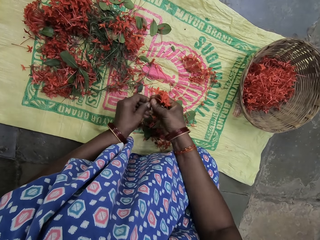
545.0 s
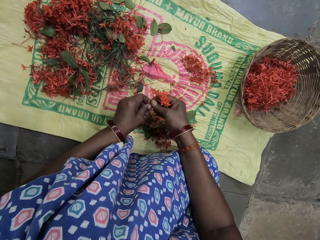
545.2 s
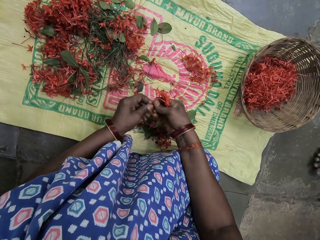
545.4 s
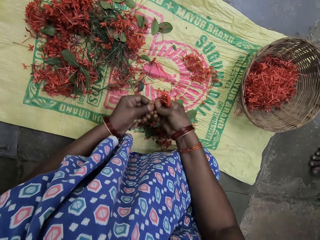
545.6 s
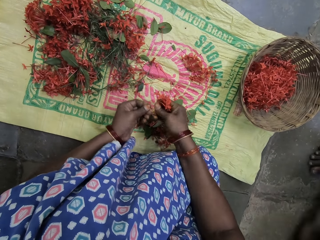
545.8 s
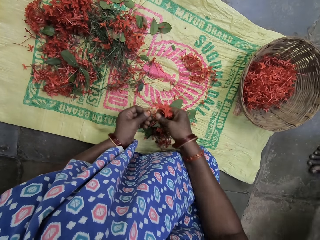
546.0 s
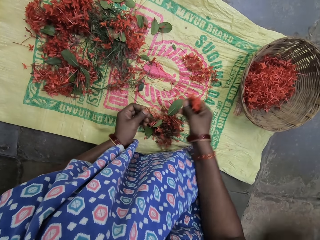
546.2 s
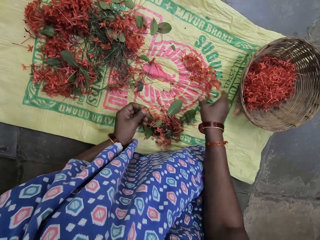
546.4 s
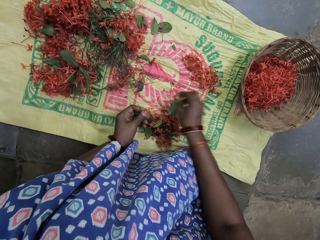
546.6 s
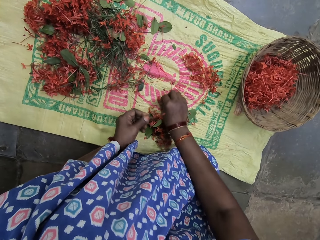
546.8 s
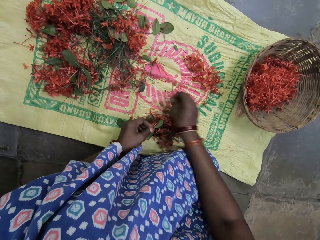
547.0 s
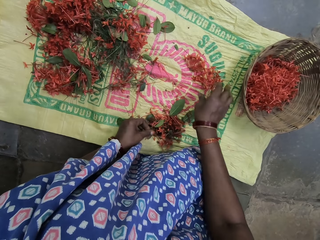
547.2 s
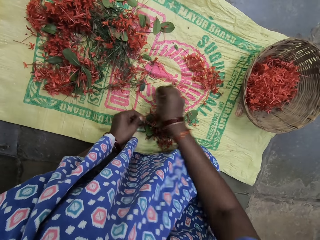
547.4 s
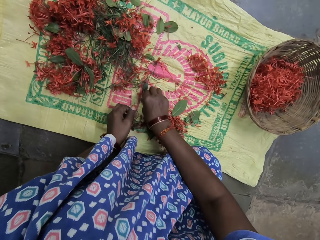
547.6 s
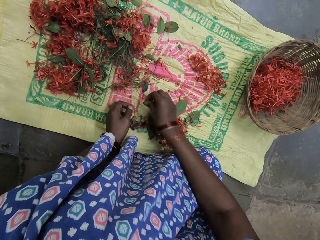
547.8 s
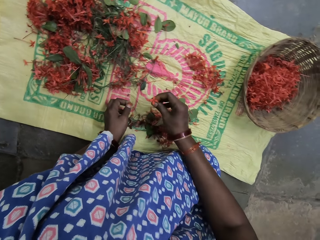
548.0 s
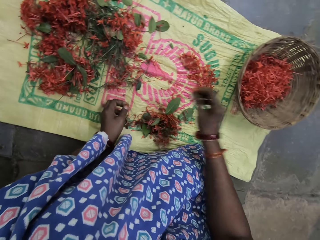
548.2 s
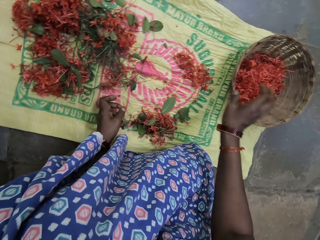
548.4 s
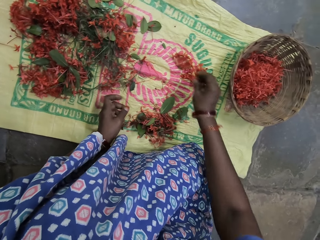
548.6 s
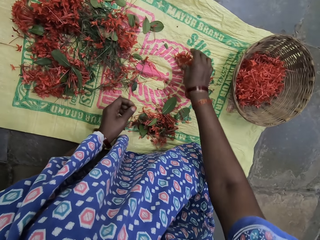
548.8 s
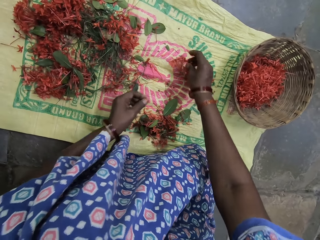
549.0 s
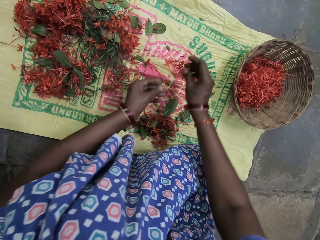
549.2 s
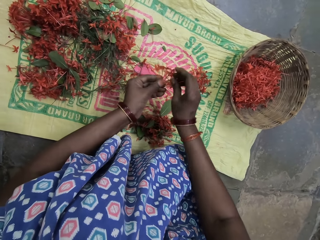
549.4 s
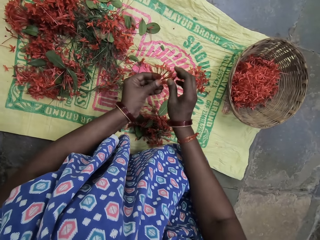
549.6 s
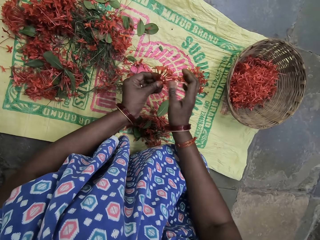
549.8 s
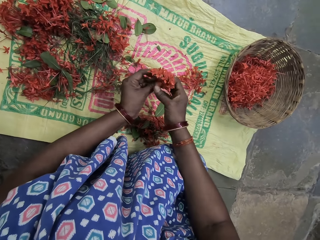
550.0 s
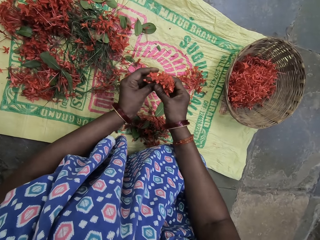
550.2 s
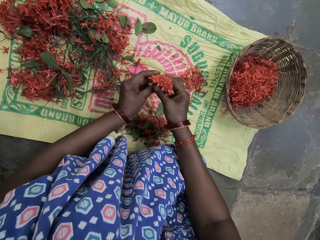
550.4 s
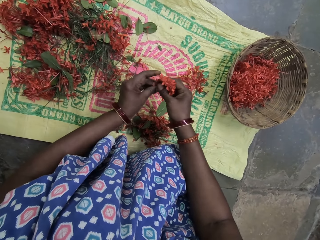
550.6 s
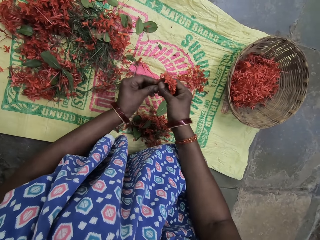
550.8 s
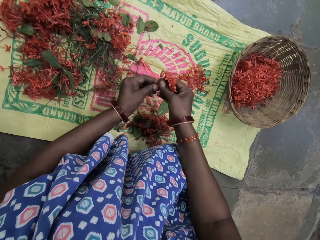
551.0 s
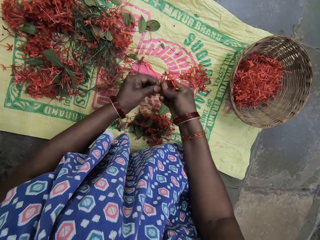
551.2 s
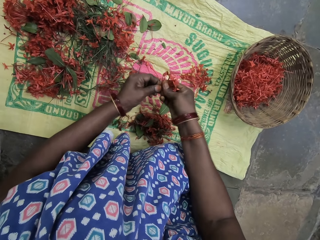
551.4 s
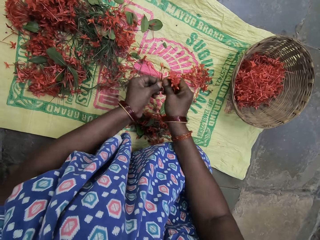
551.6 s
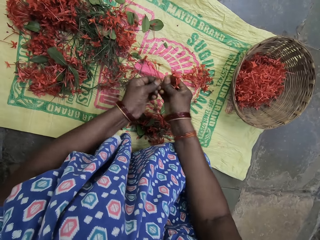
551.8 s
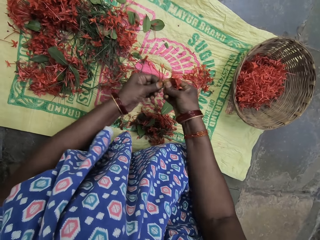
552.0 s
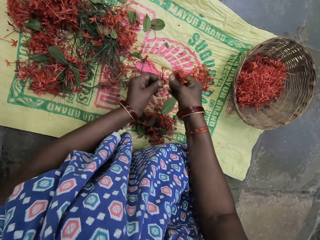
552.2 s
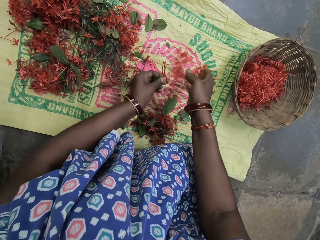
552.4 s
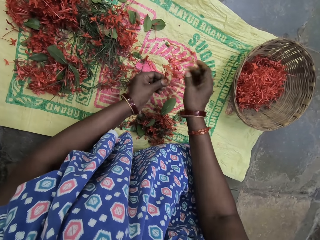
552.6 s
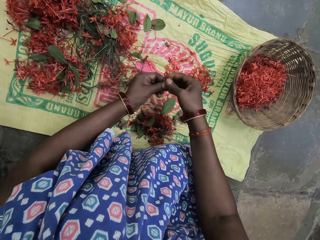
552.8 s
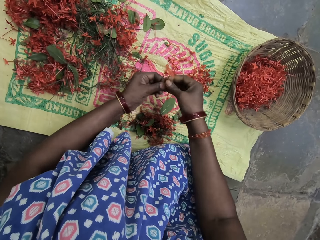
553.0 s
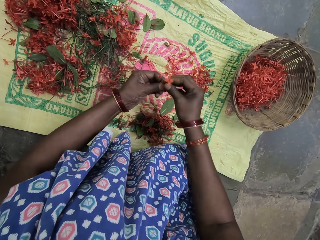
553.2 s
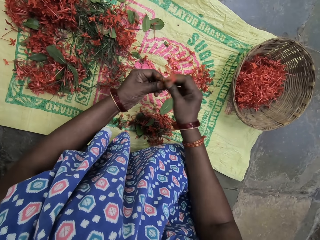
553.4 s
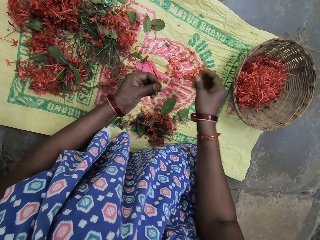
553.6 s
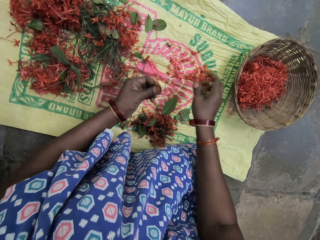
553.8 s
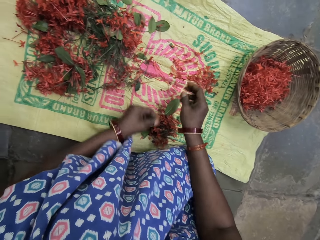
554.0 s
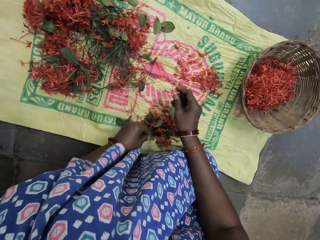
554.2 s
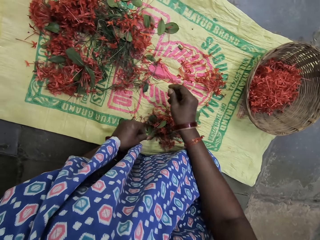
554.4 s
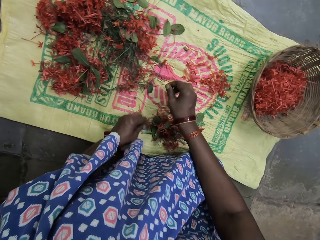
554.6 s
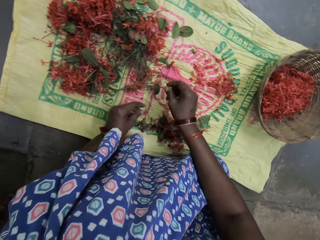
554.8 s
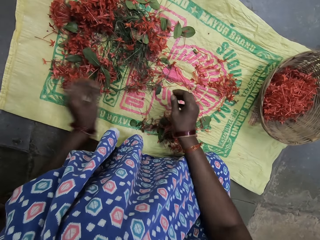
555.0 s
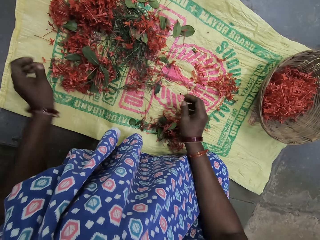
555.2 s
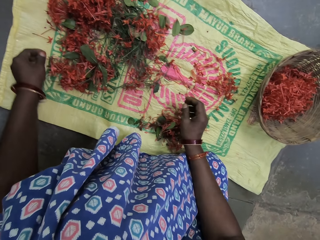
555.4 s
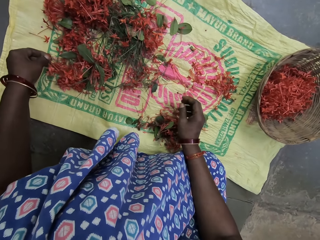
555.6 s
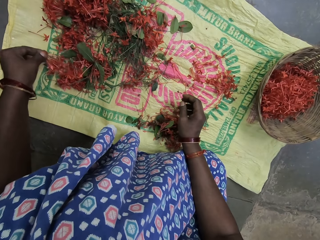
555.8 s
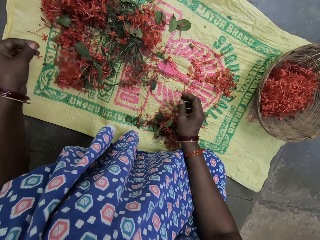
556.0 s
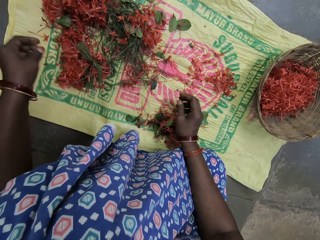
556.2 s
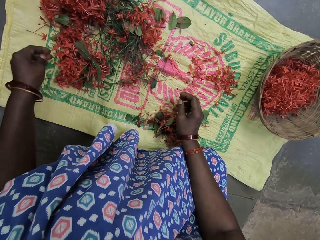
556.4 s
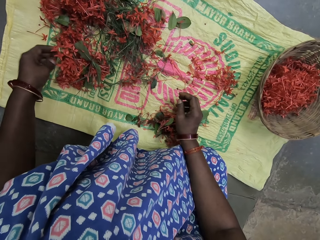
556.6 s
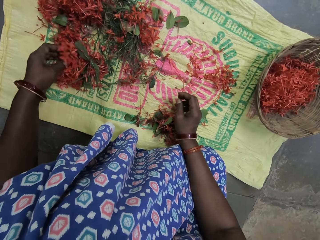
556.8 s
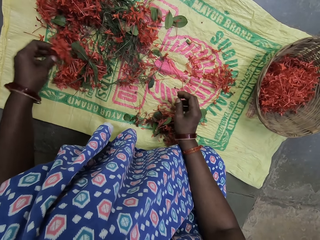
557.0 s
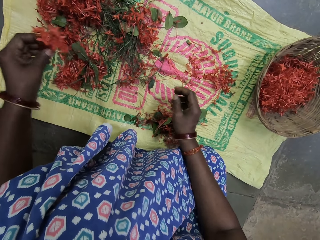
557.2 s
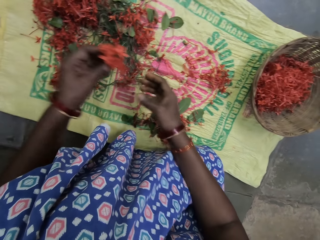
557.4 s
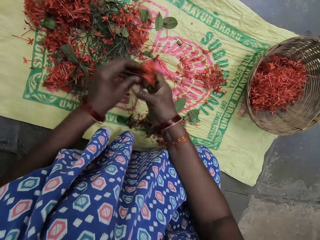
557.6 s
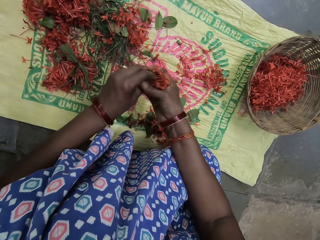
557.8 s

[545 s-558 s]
The camera wearer picks a flower with the right hand. They cut the flower with both hands. They put the flowers on the sack with the right hand. They put the flowers in the basket. They pick the flower with the right hand. They switch the flower to the other hand. They break the flower branch with both hands. They put the flowers on the sack with the right hand. They break the flower branch. They put the flowers on the sack. They pick up the filaments of a flower from the sack.

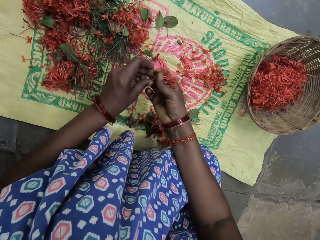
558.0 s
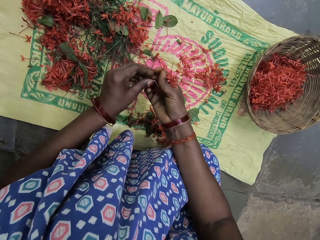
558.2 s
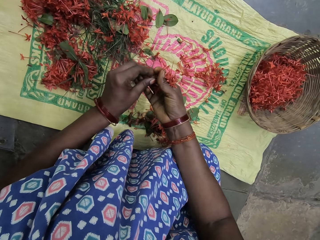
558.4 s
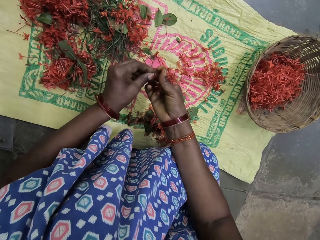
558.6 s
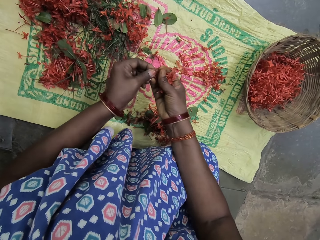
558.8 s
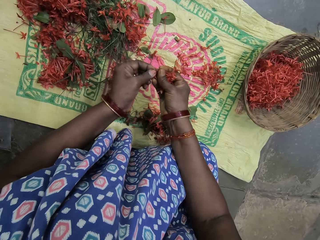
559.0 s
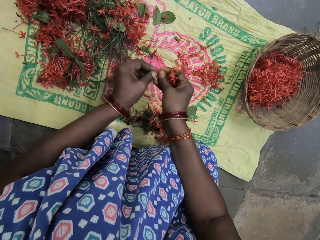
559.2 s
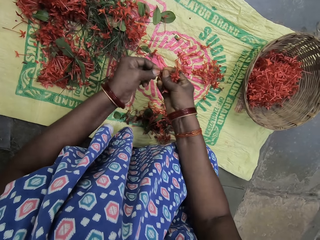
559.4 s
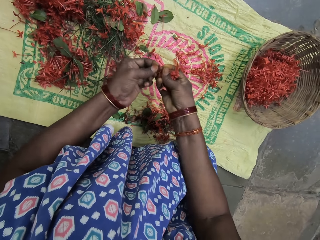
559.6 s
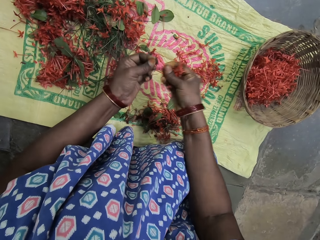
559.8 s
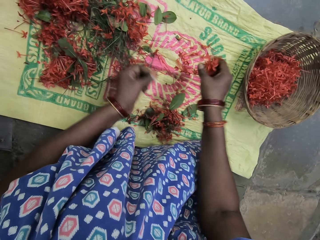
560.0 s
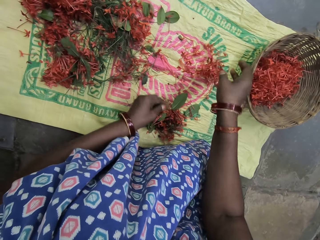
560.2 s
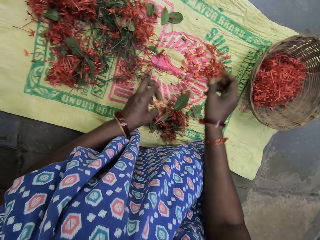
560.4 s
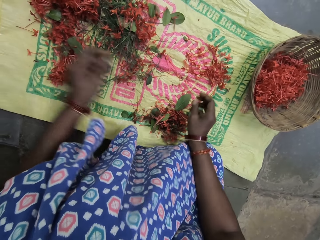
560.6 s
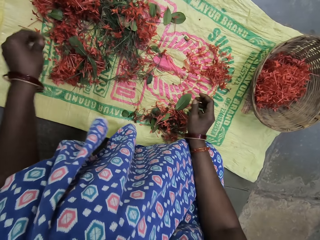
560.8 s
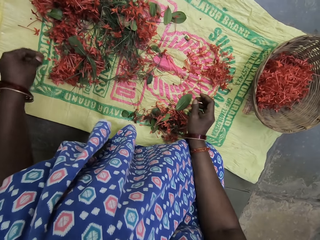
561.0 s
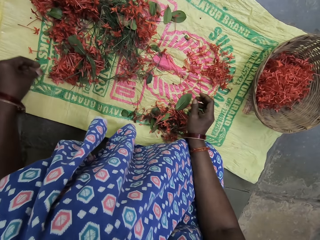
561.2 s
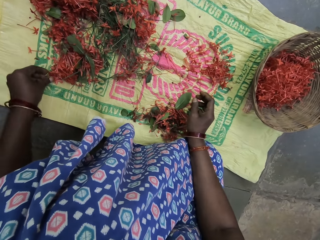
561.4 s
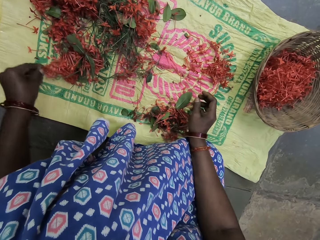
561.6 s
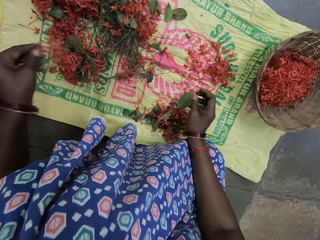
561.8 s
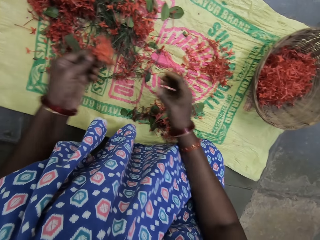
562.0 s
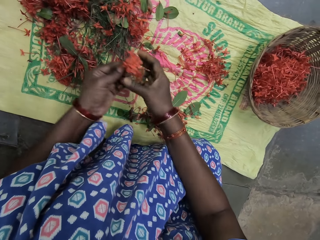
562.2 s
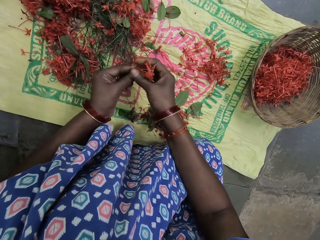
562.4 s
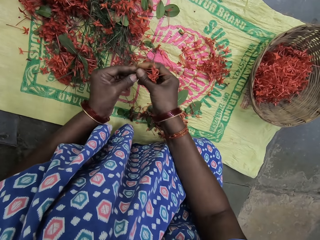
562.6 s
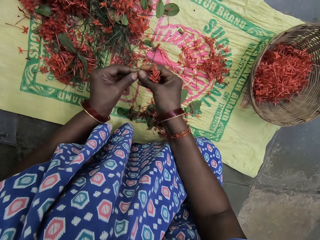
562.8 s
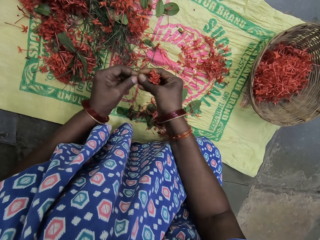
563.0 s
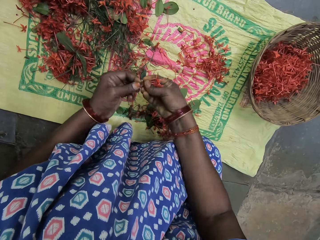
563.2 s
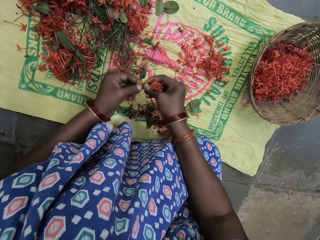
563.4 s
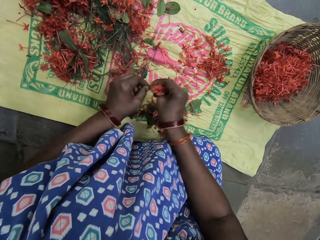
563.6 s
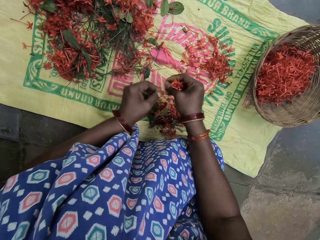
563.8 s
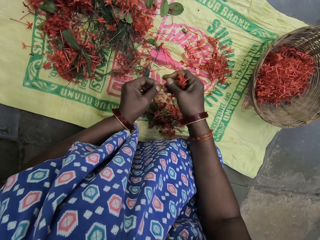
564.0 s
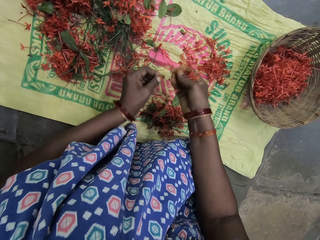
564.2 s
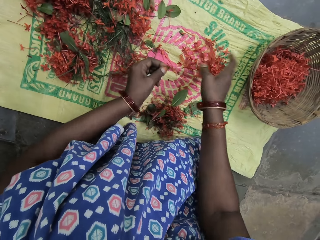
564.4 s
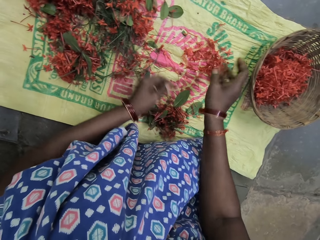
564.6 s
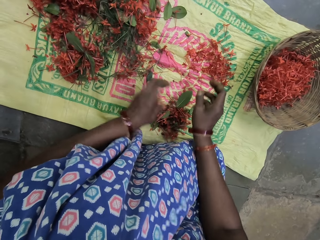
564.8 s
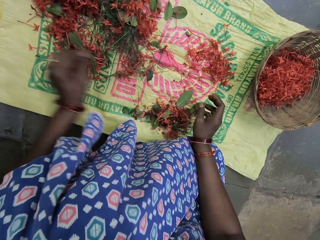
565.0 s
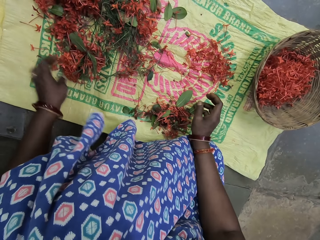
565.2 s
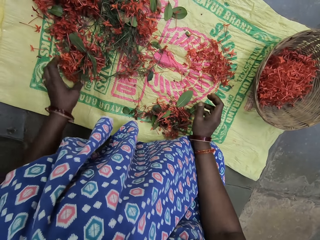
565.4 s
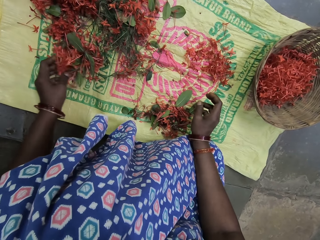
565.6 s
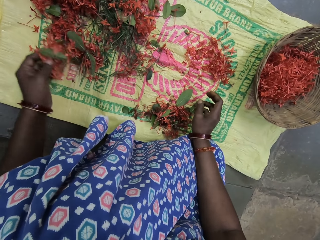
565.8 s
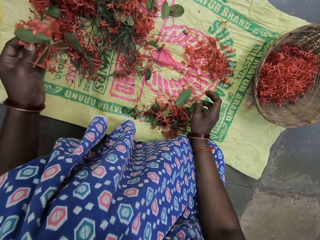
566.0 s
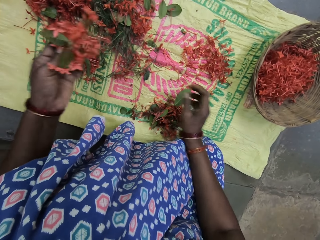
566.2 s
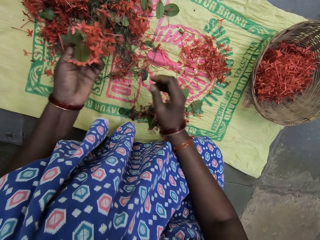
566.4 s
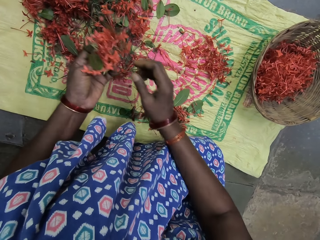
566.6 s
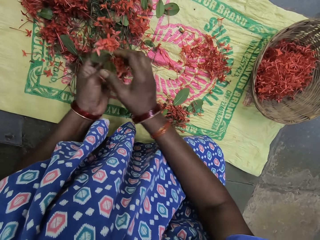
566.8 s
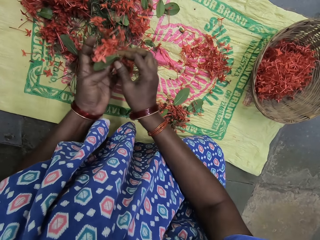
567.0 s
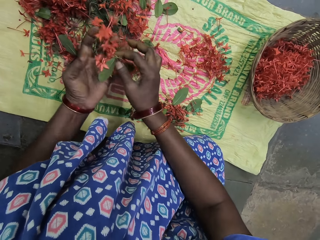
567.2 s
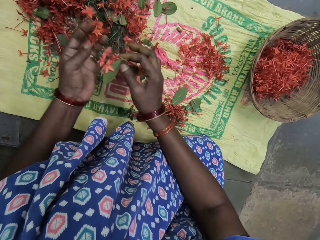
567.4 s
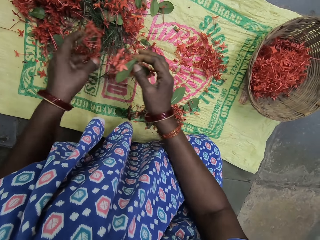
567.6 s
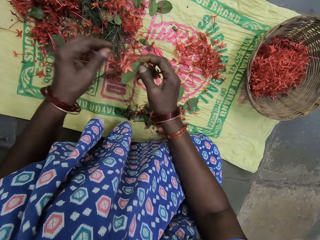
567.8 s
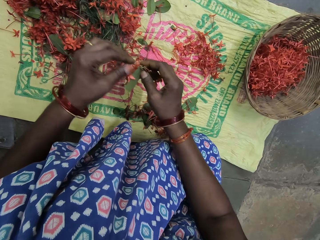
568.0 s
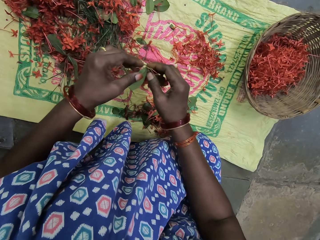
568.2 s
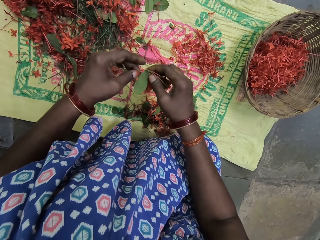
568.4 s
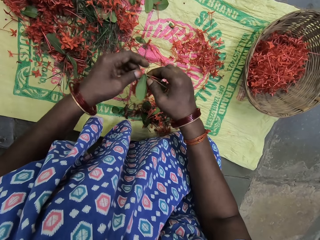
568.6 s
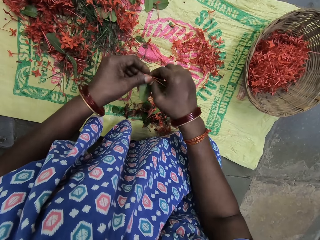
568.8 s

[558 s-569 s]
The camera wearer cuts the stalks from the filaments of a flower with hands. They put the filaments of the flower on the sack. They put the flower stalks on the sack. They pick up the filaments of a flower from the sack. They cut the stalks from the filaments of the flower with hands. They put the filaments of the flower on the sack. They put the flower stalks on the sack. They pick up the filaments of a flower from the sack. They remove the flowers from the leaves.
